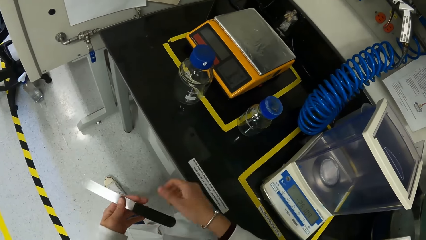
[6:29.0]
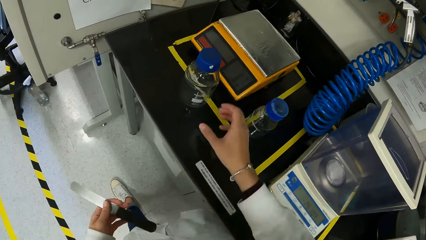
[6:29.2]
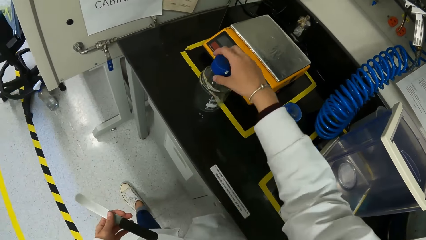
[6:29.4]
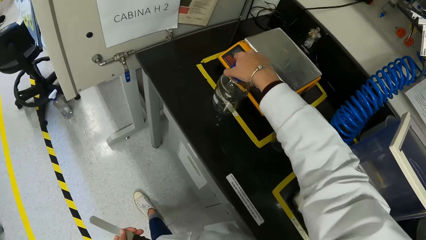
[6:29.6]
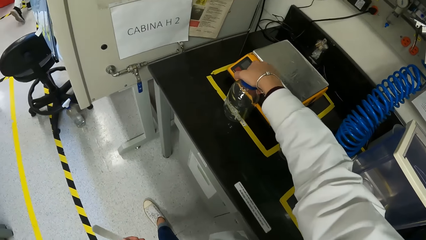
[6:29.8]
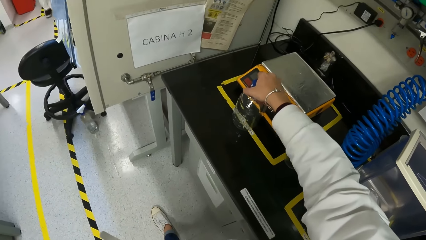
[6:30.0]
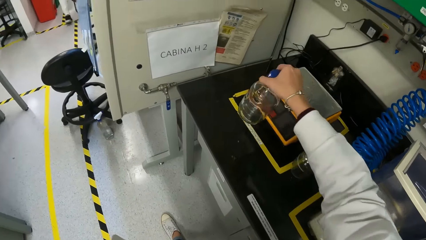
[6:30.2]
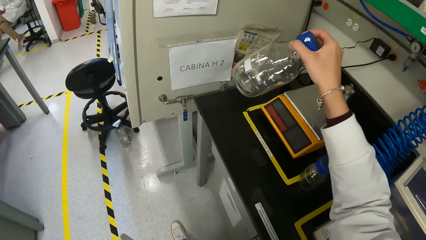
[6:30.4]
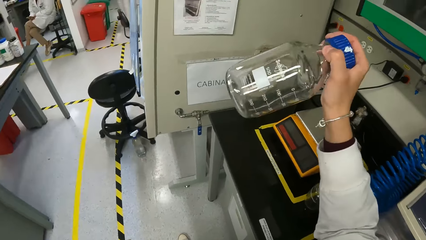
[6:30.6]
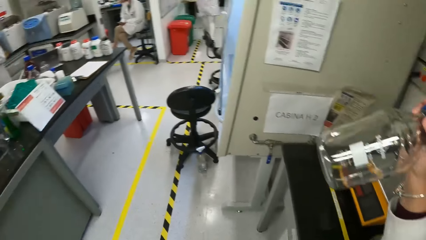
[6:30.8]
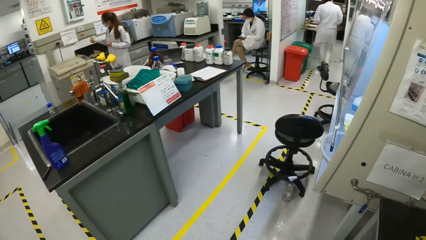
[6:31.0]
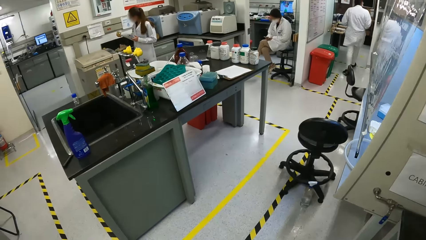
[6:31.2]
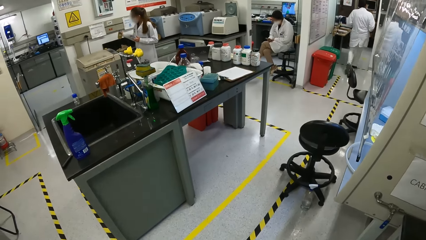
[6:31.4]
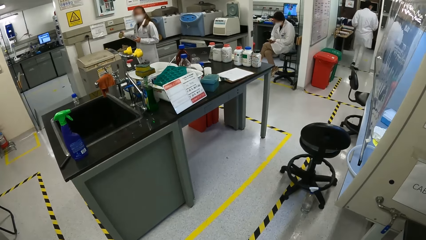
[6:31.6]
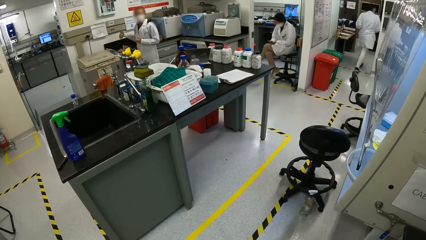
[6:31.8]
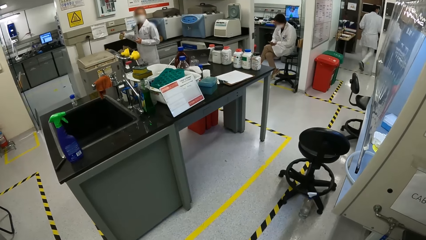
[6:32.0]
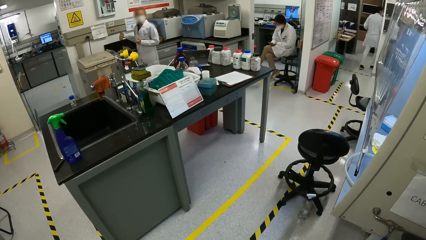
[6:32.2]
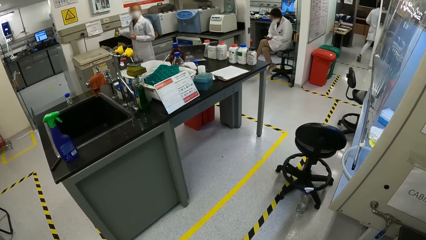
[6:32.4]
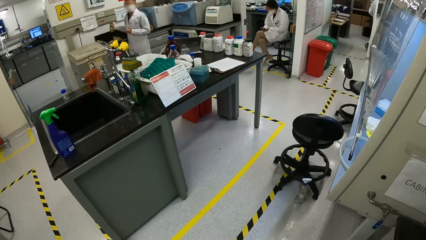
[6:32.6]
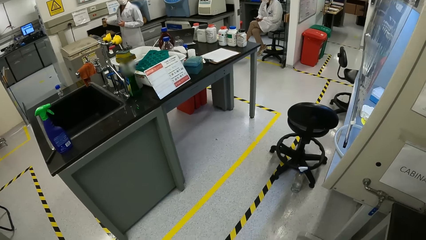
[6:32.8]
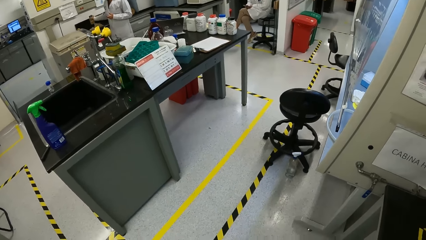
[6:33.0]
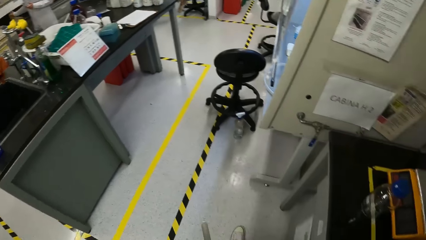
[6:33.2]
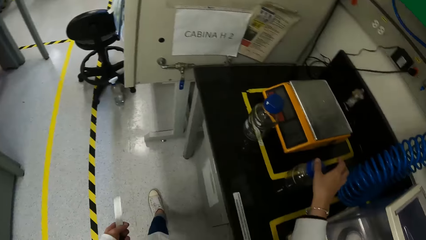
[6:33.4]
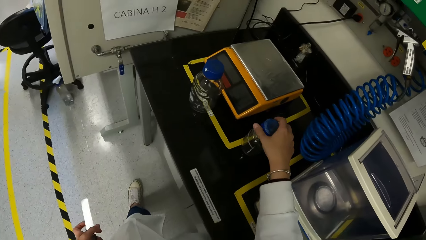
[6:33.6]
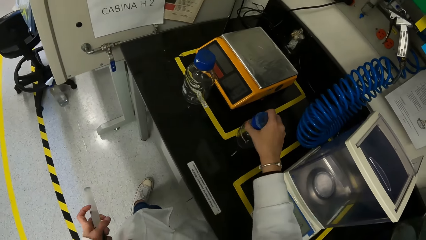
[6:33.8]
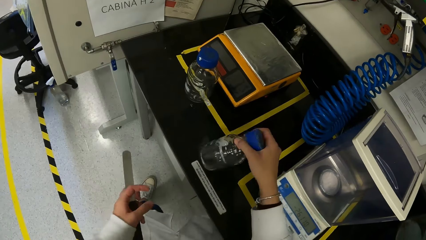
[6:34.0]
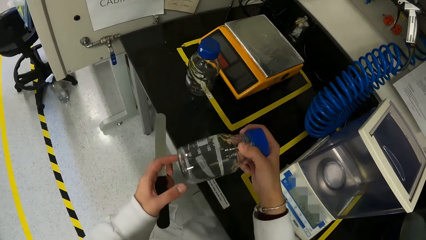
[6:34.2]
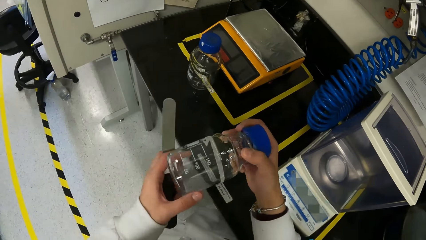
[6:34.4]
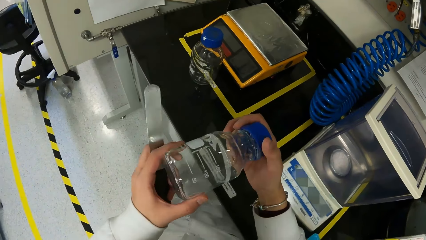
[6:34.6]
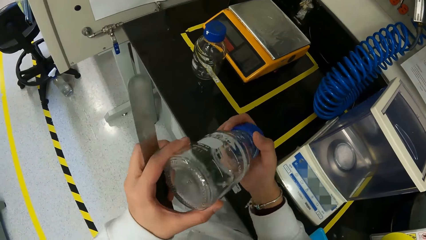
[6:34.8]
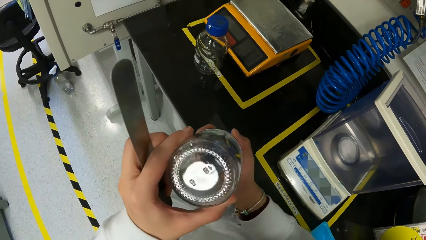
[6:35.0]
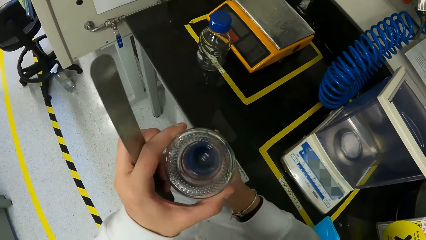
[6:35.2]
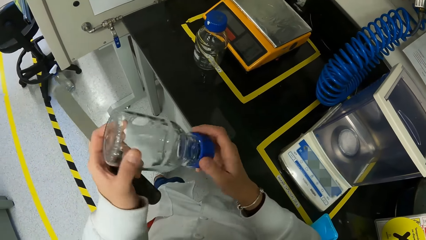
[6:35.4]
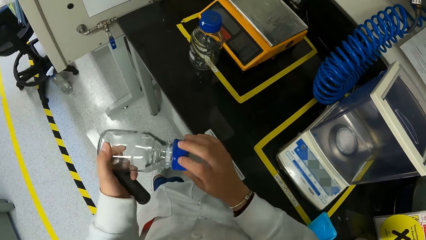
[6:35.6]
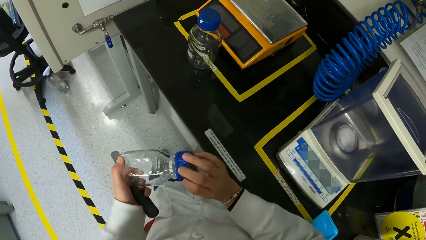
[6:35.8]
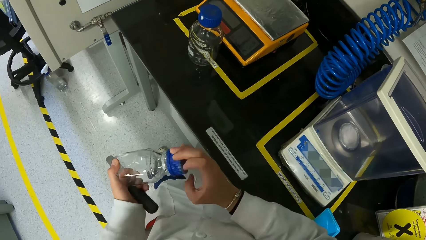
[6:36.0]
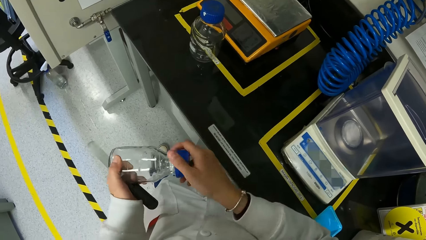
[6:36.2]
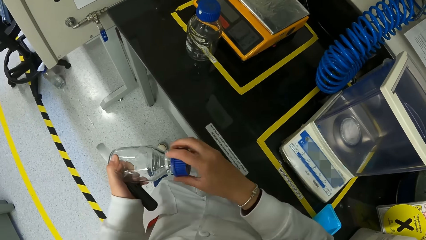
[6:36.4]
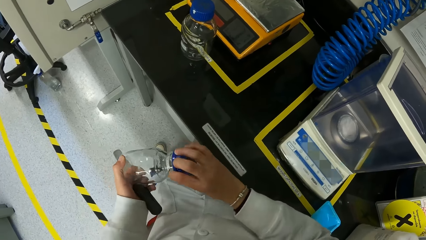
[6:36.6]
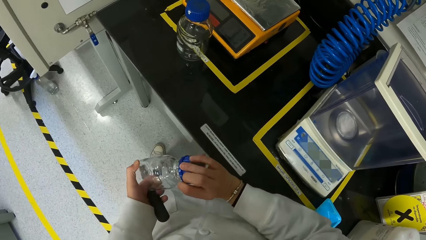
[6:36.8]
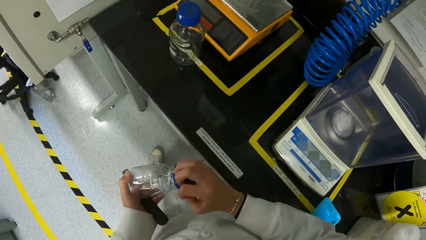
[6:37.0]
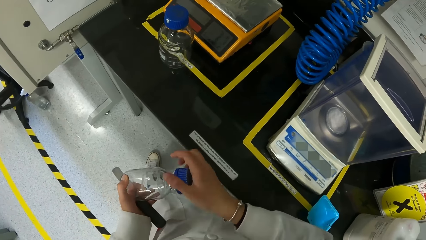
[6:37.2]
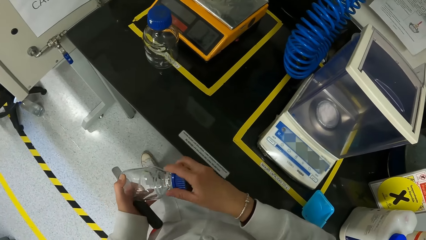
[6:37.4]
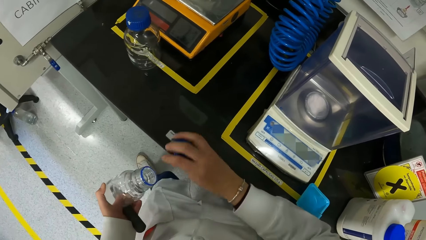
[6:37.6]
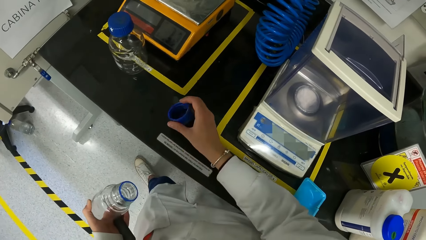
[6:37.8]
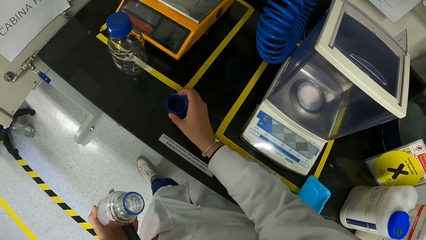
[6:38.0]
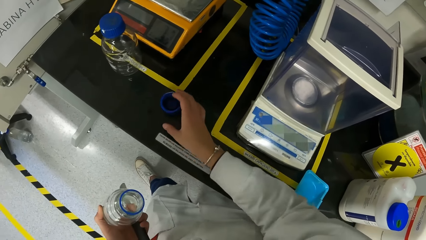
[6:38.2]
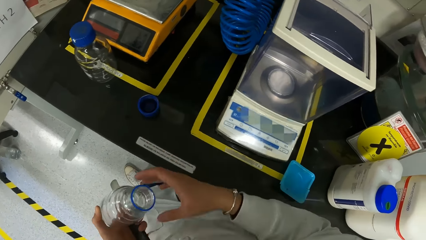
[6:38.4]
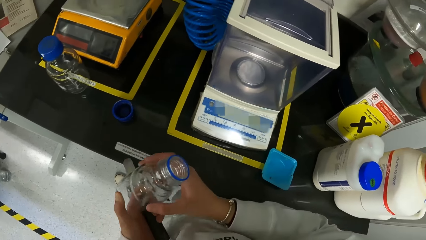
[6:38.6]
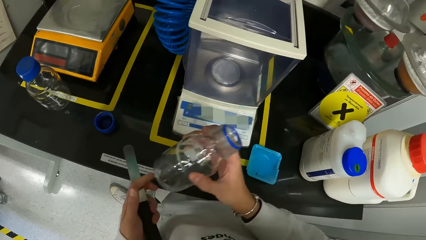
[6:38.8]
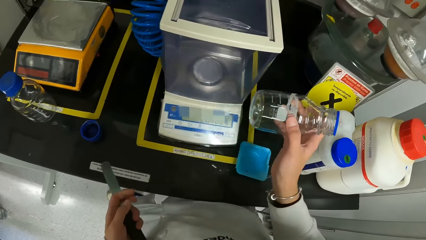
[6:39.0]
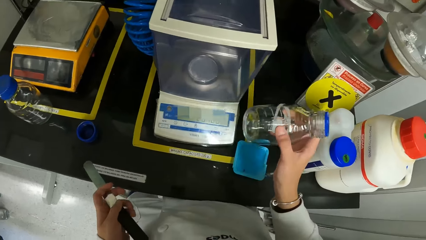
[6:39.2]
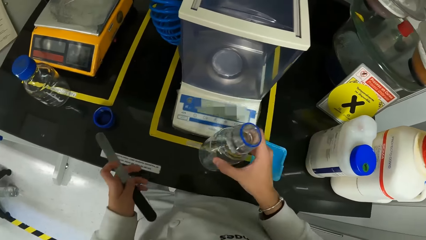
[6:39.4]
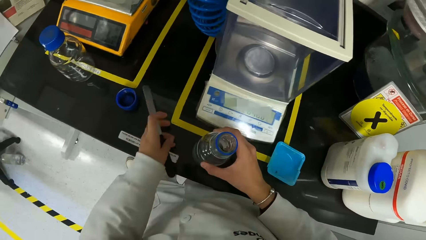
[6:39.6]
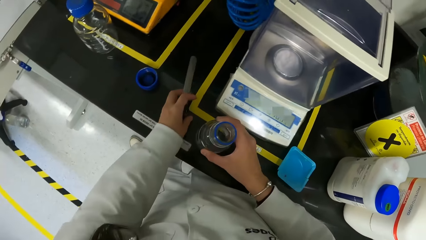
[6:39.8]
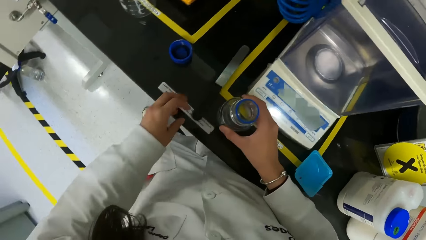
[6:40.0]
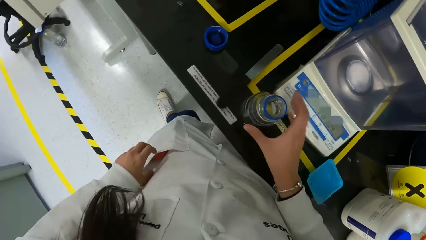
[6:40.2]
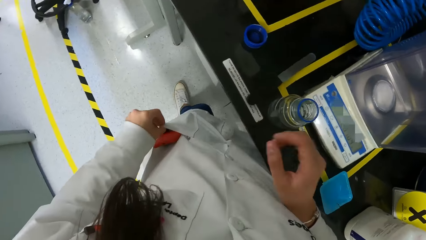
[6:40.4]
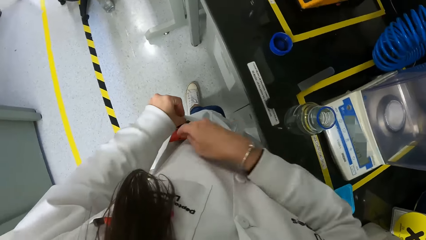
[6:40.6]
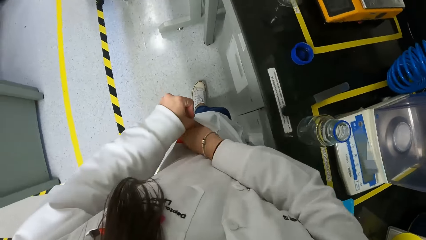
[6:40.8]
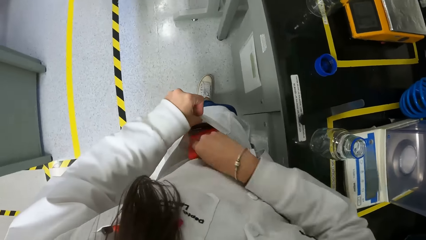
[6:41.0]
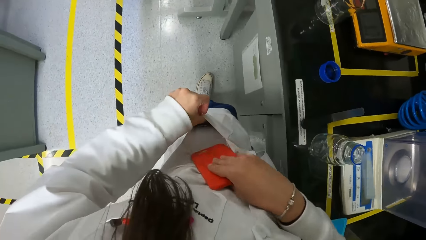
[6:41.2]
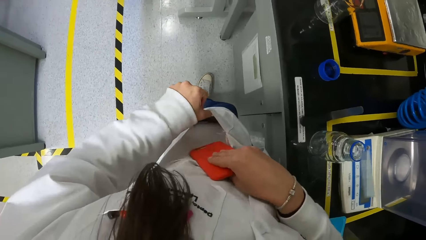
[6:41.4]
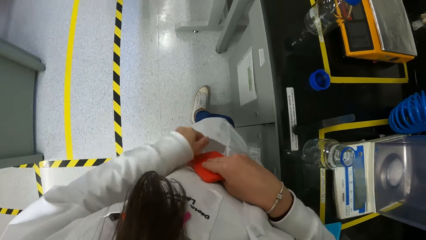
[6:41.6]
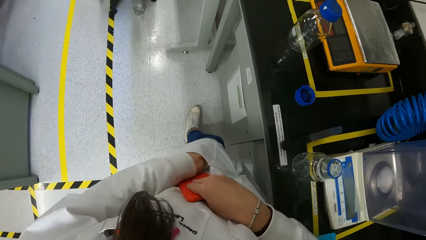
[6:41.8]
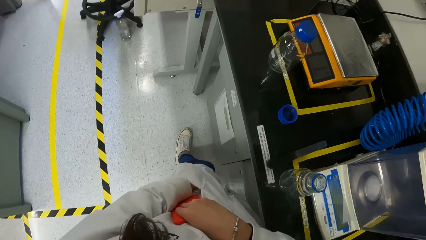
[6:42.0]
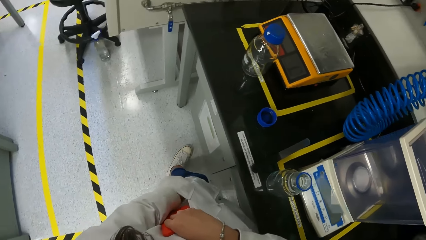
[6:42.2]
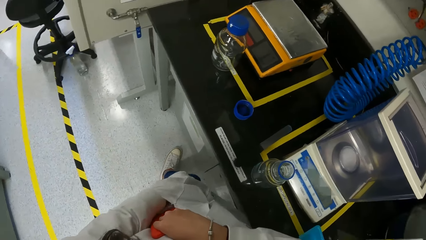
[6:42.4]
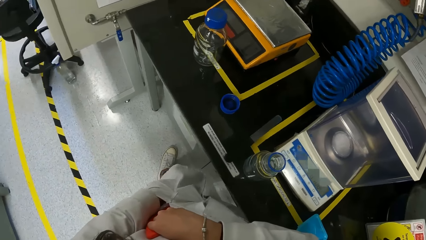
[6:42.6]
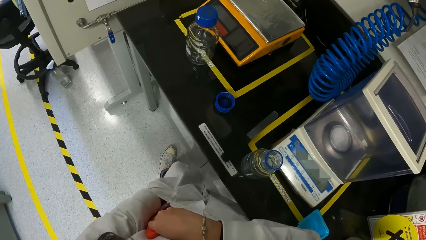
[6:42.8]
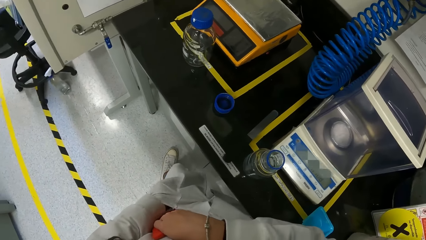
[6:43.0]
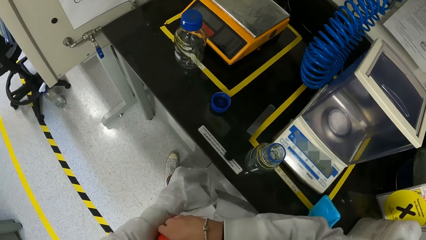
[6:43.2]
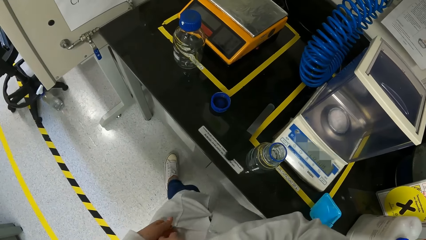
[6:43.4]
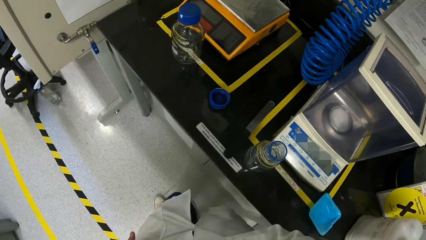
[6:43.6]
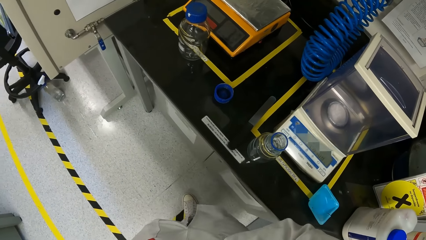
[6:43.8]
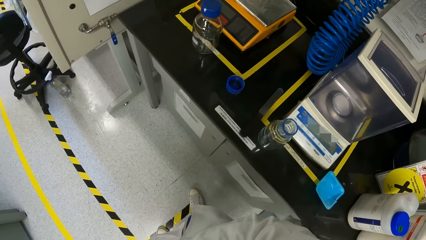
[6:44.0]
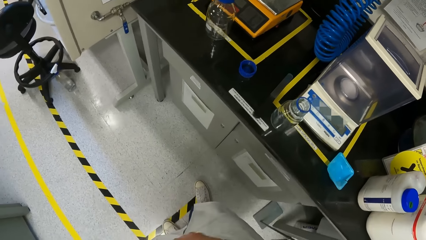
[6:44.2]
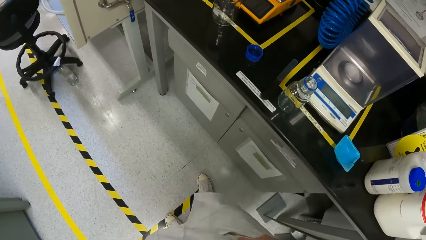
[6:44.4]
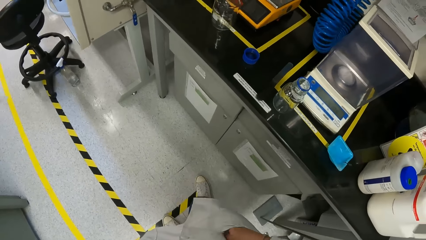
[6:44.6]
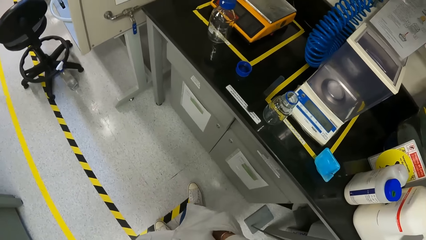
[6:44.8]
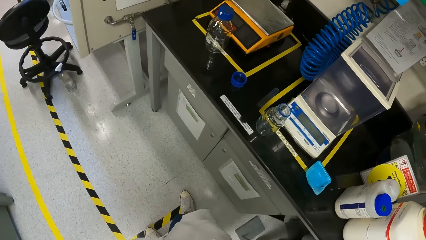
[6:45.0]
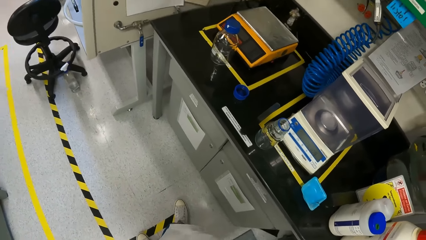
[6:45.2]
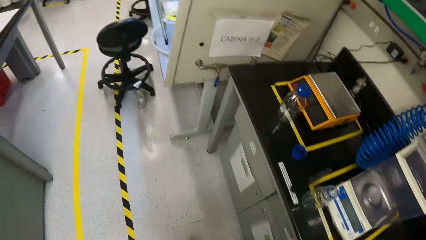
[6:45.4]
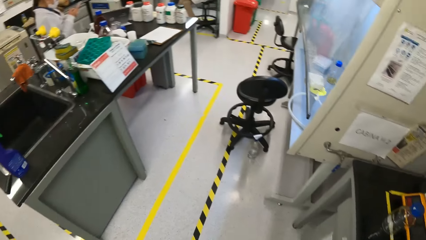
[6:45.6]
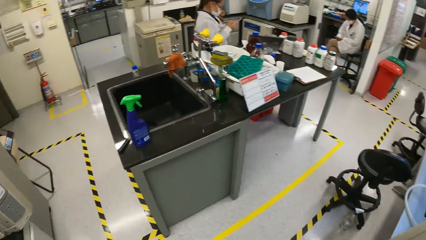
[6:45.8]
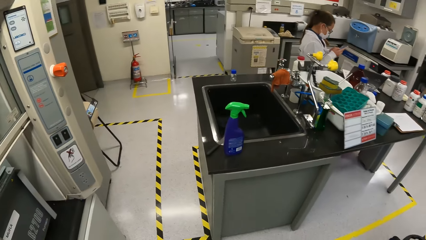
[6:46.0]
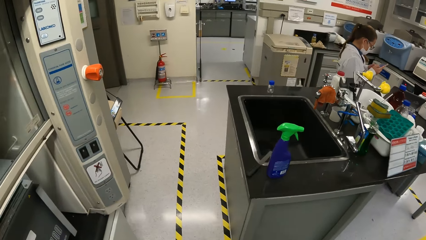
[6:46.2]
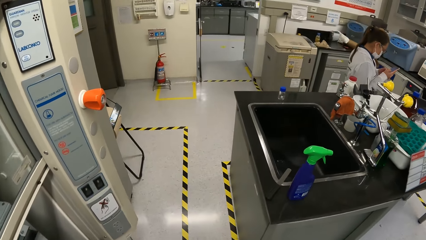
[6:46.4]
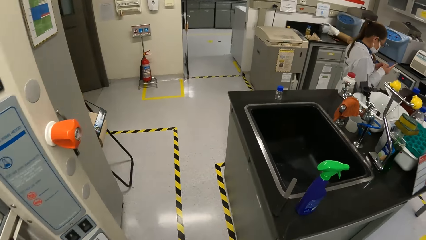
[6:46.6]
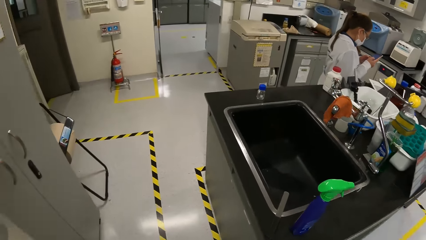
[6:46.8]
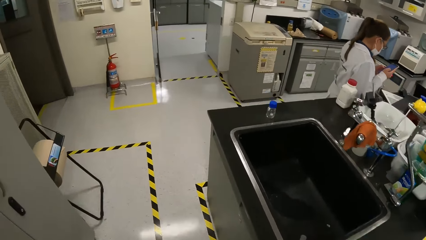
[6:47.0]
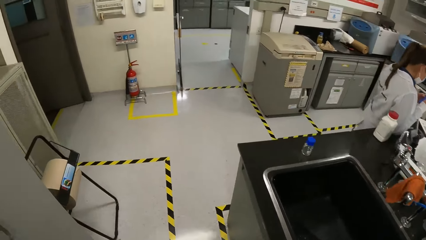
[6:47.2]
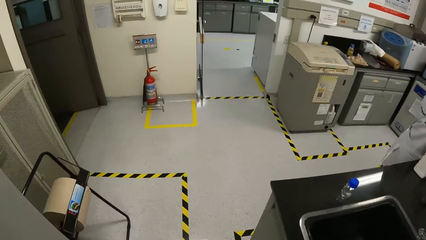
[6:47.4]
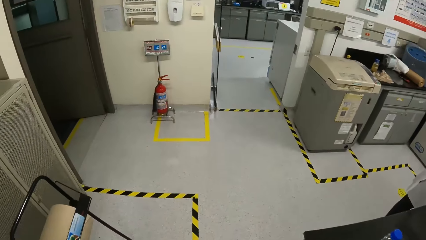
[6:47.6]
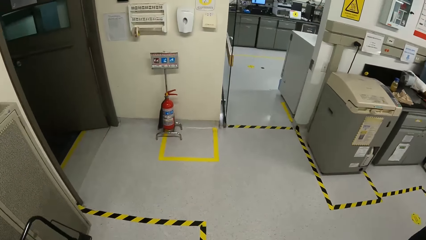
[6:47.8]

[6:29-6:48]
The camera wearer passes the plaster knife from her right hand to her left hand. She picks up a glass bottle from the table with her right hand. She looks around the room. She picks up the glass bottle from the table with her right hand. She holds the glass bottle with both hands. She examines the bottle. She opens a cover of the glass bottle in her left hand with her right hand. She drops the cover of the glass bottle on the lab table with her right hand. She passes the glass bottle from her left hand to her right hand. She drops the plaster knife on the lab table with her left hand. She drops the glass bottle on the lab table with her right hand. She removes the phone from her lab coat pocket with her right hand. She searches her lab coat pocket with her left hand. She walks around the room.
